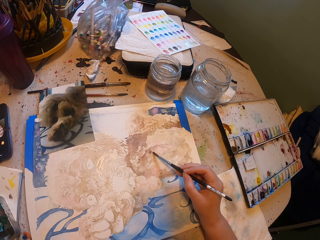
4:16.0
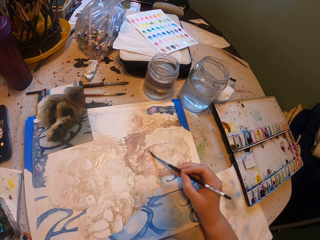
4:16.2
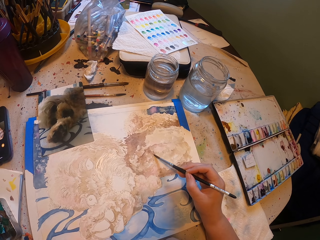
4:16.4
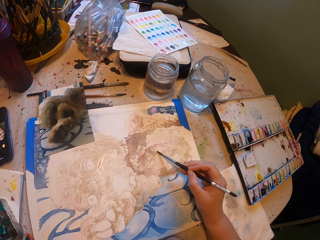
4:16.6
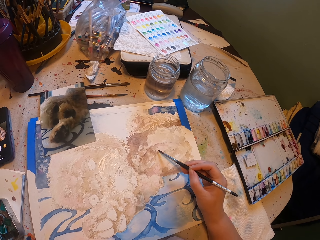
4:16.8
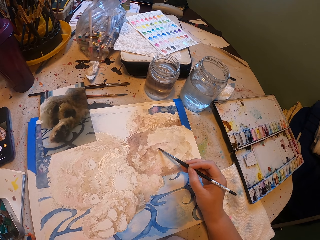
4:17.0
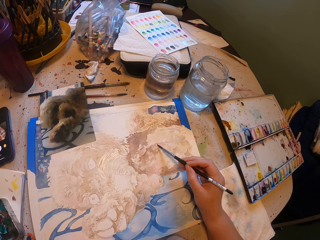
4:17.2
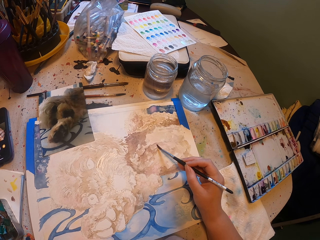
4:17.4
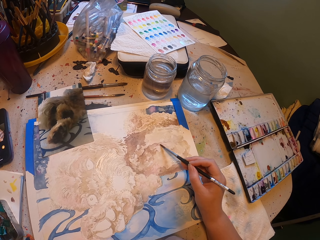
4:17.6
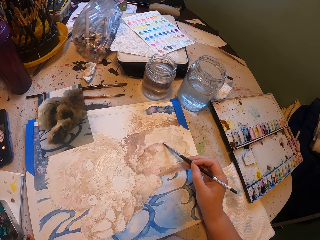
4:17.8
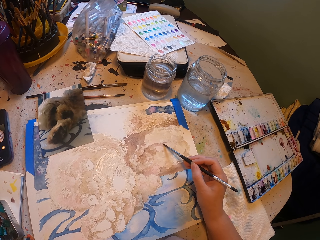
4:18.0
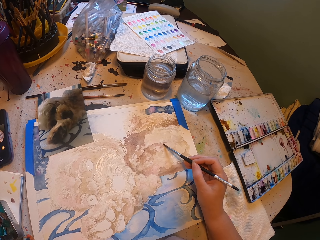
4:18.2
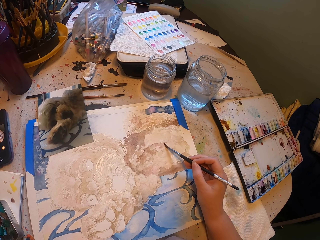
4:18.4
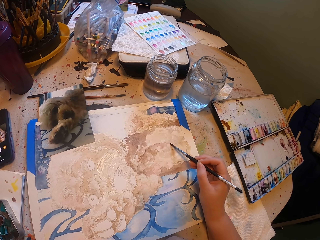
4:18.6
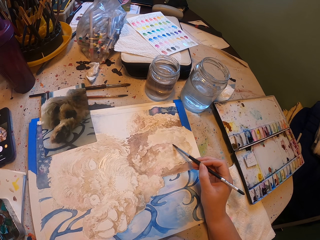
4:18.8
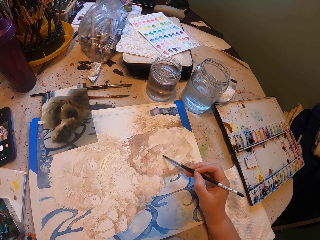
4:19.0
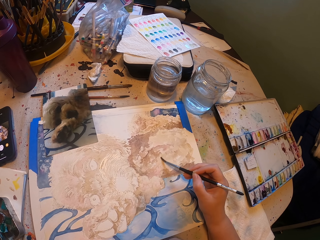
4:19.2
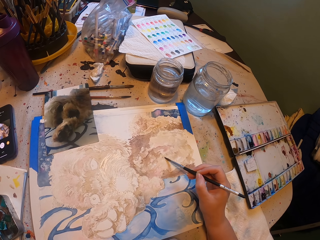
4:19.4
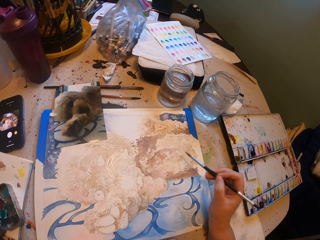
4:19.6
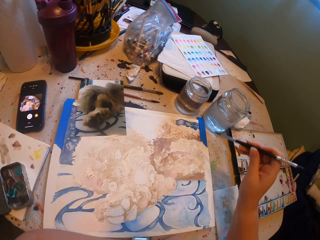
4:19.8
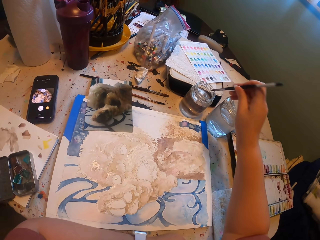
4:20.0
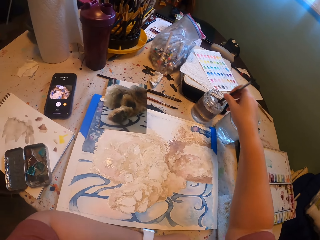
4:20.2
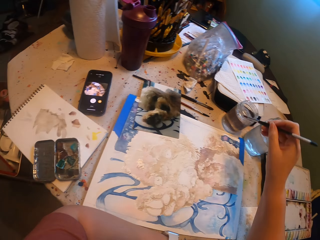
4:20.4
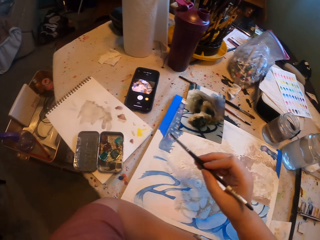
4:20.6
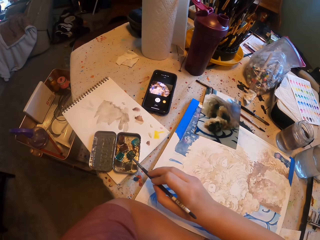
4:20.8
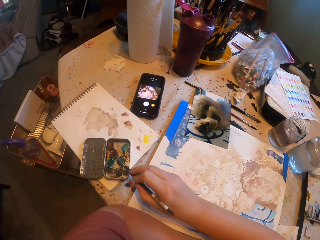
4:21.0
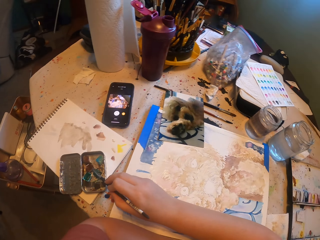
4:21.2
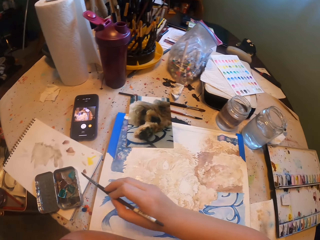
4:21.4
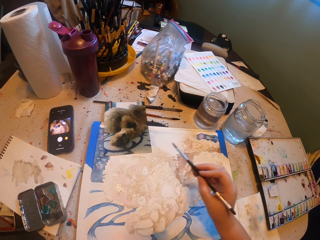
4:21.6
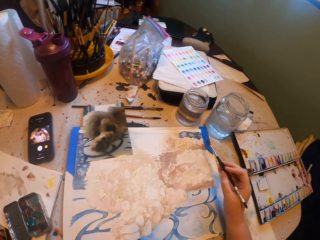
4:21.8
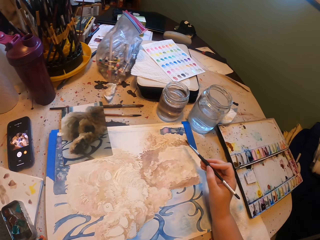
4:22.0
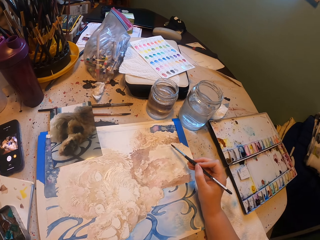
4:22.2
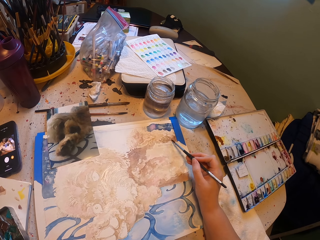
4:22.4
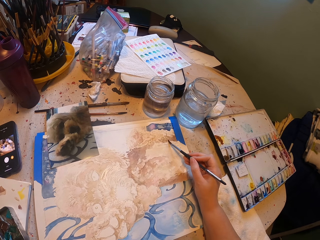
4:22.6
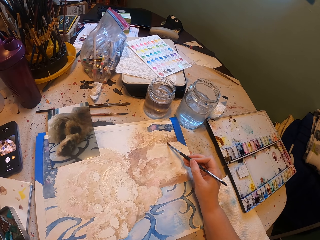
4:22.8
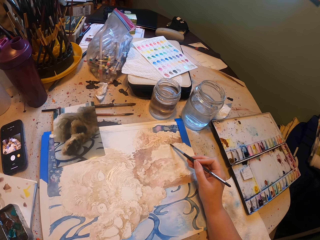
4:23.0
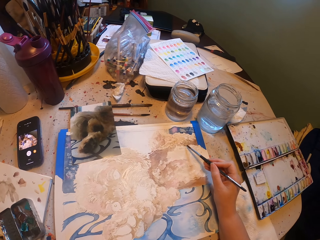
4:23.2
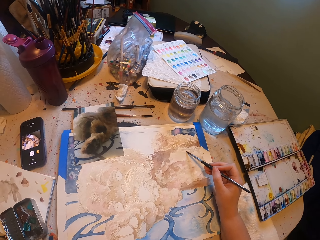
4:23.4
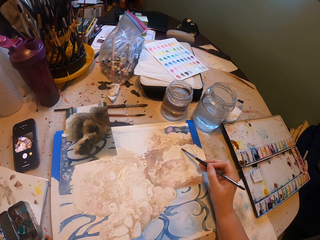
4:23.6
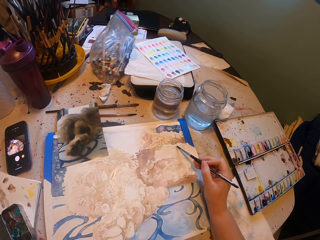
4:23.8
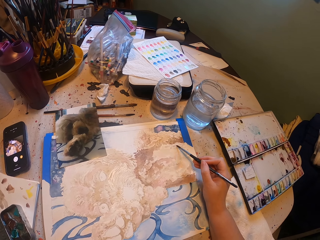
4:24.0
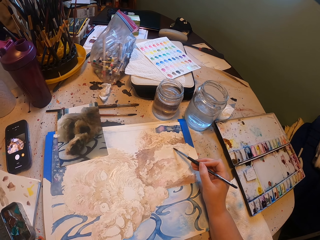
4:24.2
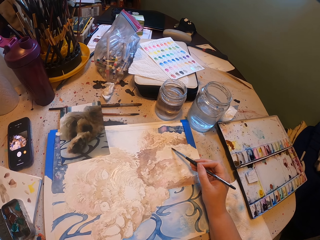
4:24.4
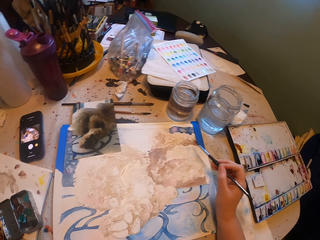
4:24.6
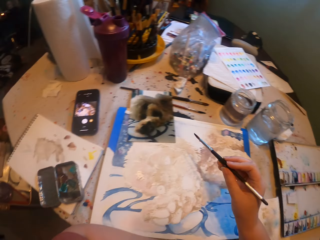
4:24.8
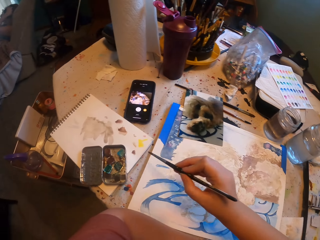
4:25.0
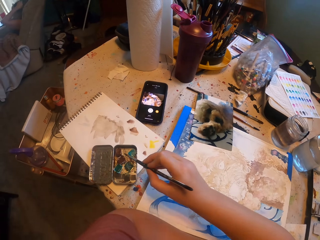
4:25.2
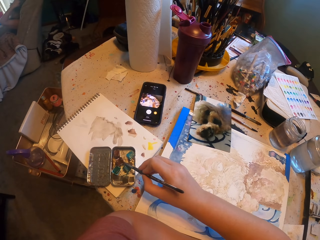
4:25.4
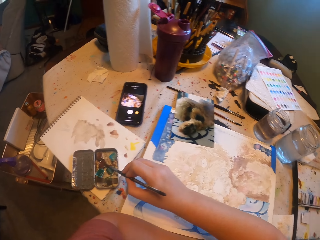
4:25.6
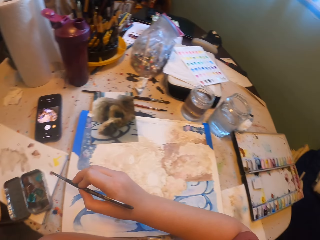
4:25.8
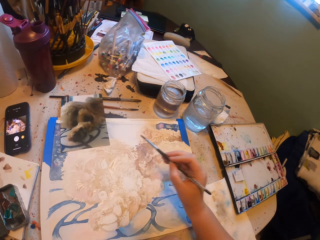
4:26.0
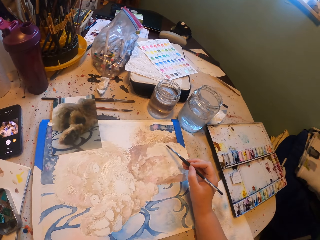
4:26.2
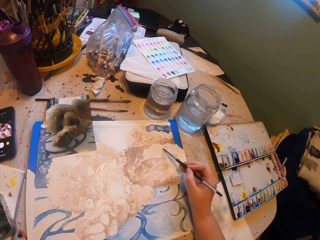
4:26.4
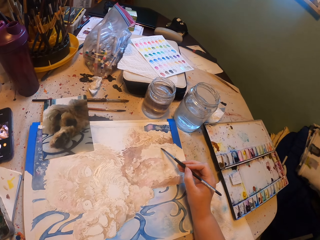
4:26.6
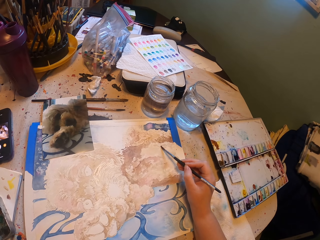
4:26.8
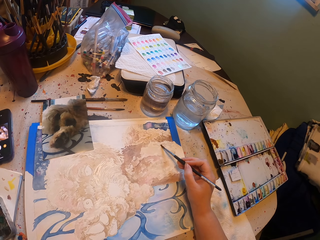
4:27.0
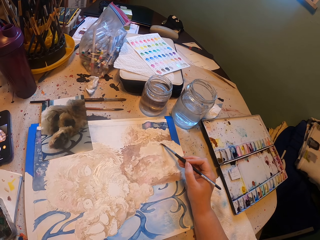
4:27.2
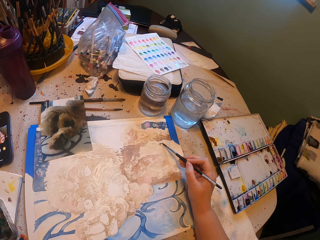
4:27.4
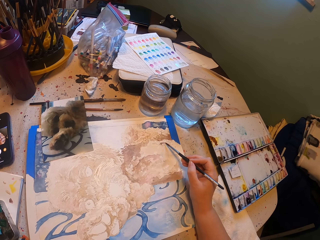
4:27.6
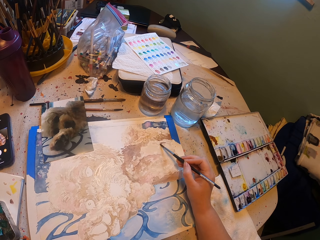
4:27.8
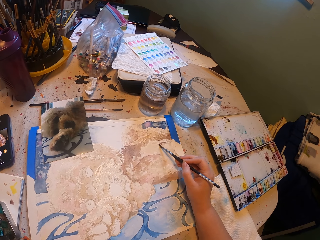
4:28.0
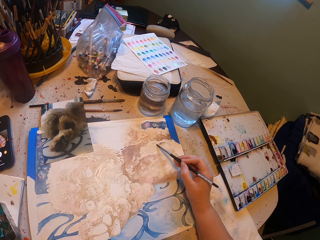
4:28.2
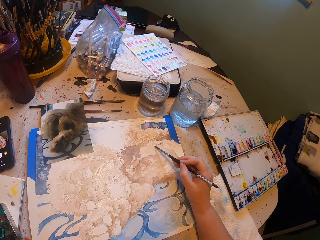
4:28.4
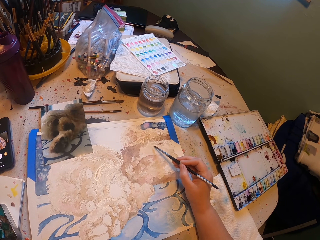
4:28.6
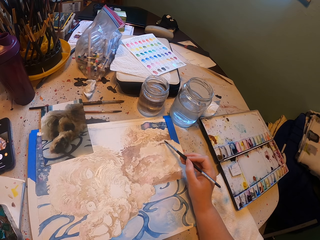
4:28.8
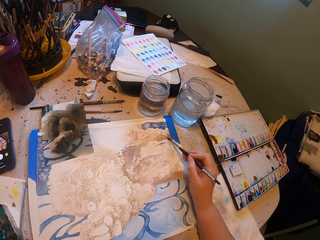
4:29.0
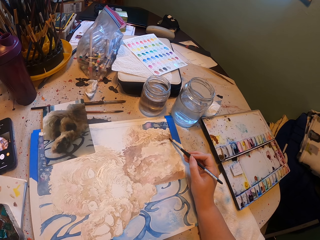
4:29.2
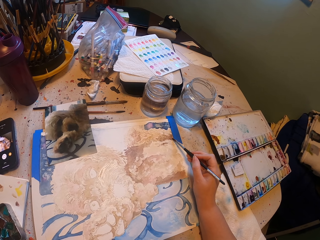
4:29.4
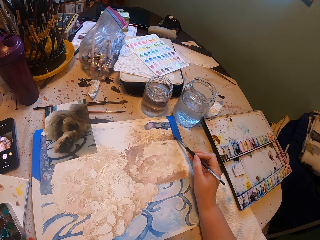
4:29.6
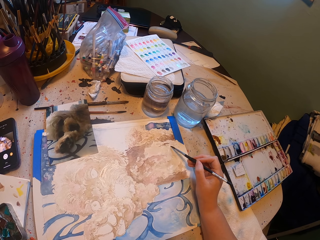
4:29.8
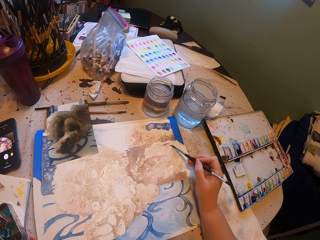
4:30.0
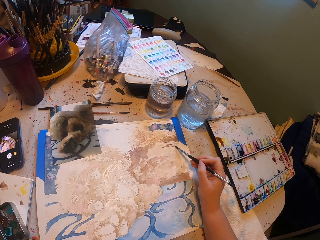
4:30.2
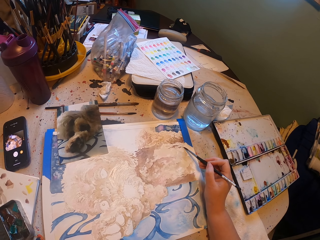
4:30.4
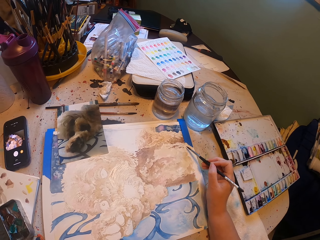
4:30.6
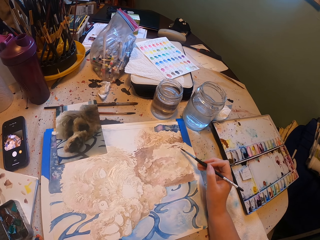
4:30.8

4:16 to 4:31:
The camera wearer wets the paintbrush in water. They dip the paintbrush in the paint. They draw the portrait. They dip the paintbrush in the paint. They draw the portrait.

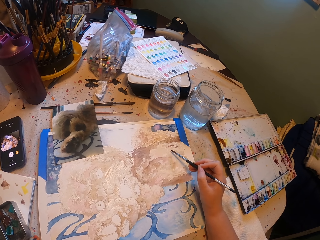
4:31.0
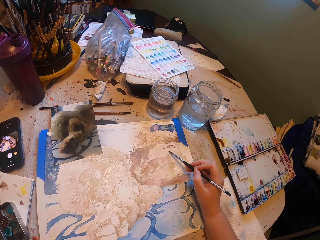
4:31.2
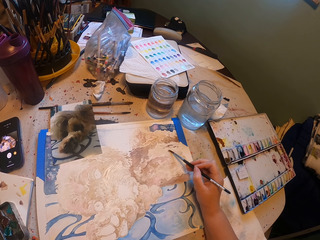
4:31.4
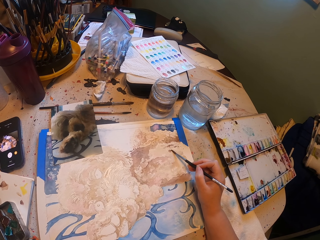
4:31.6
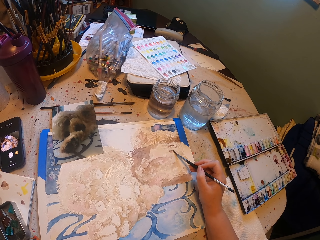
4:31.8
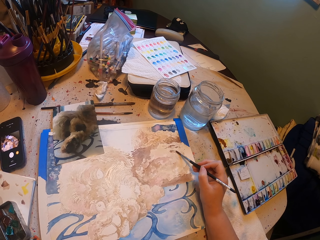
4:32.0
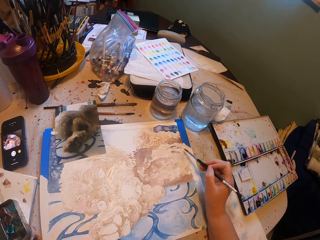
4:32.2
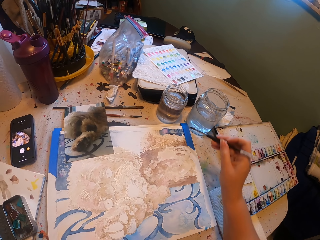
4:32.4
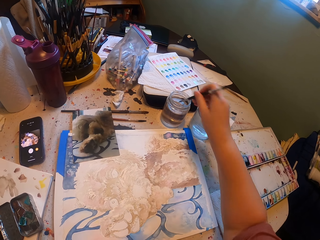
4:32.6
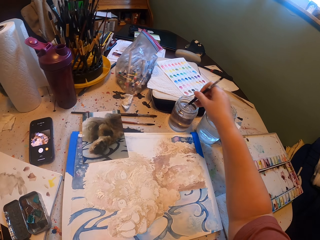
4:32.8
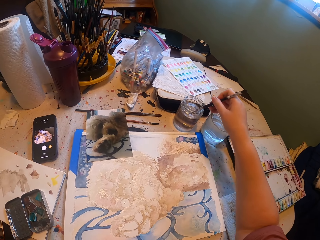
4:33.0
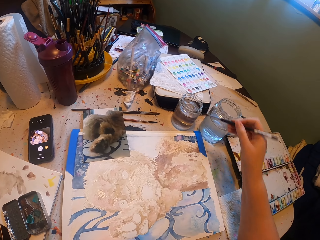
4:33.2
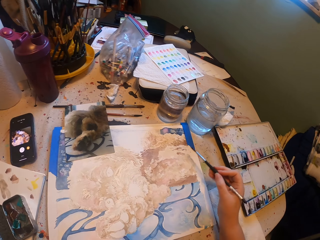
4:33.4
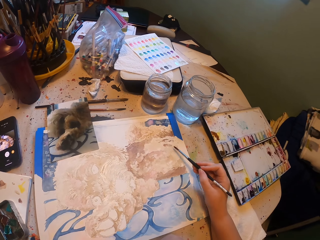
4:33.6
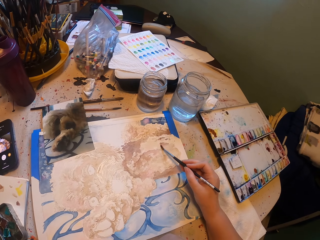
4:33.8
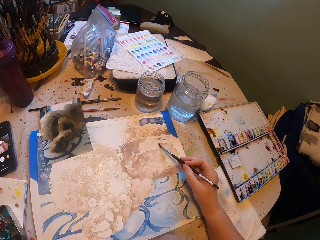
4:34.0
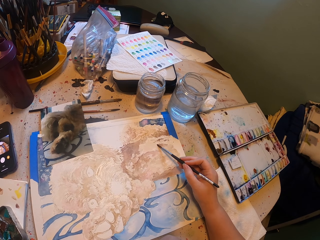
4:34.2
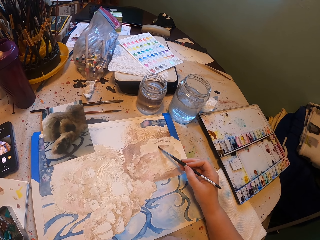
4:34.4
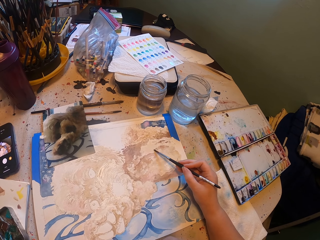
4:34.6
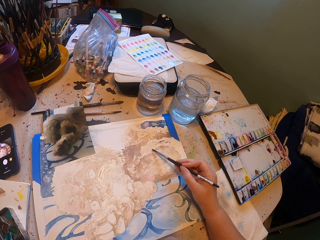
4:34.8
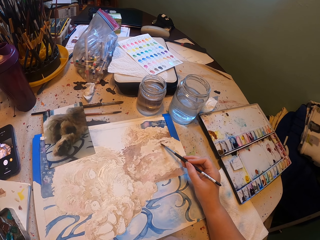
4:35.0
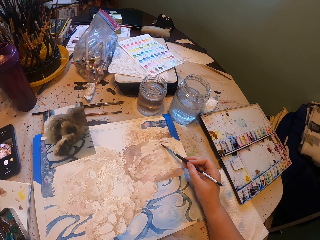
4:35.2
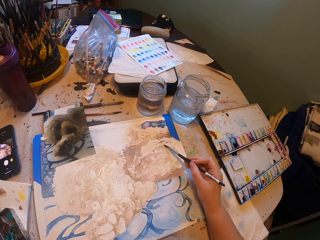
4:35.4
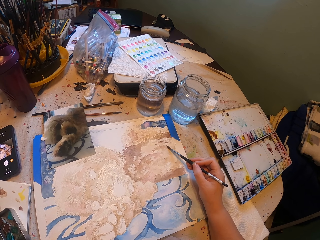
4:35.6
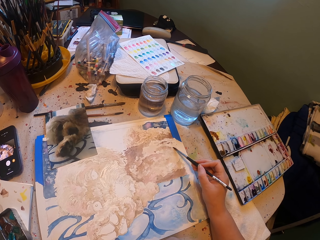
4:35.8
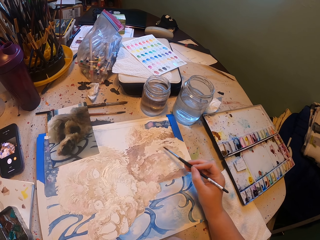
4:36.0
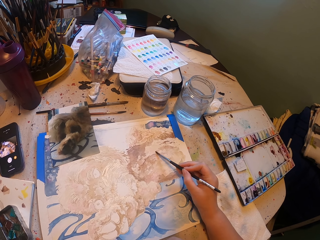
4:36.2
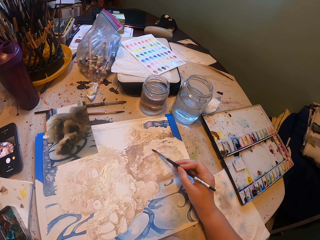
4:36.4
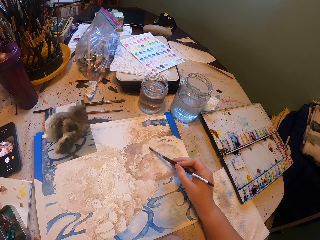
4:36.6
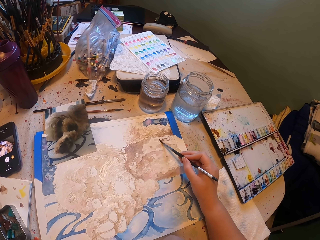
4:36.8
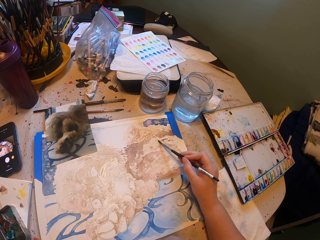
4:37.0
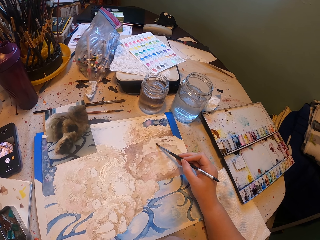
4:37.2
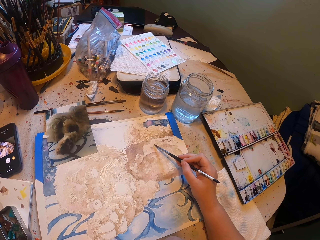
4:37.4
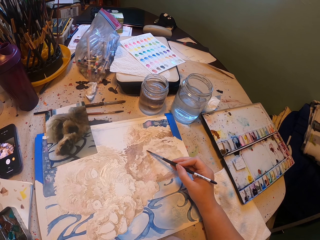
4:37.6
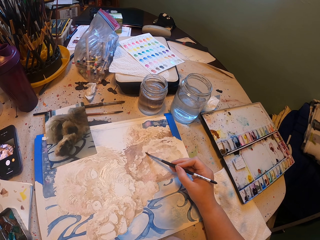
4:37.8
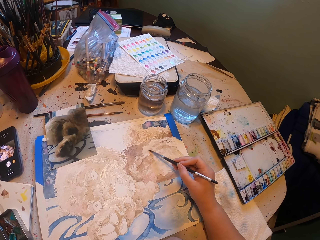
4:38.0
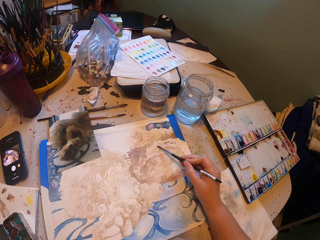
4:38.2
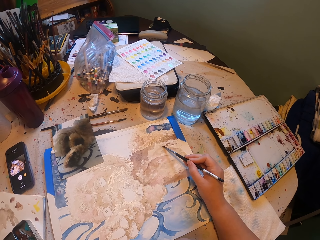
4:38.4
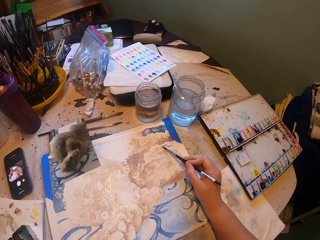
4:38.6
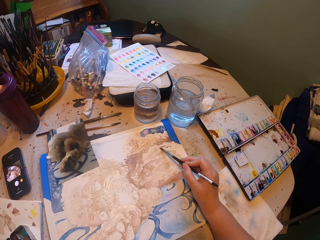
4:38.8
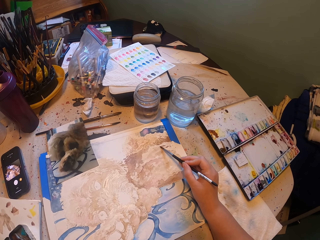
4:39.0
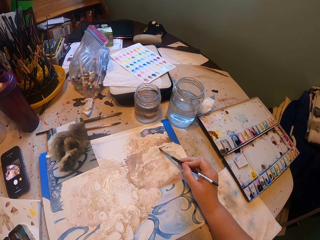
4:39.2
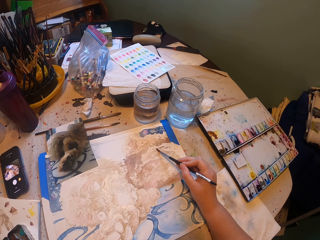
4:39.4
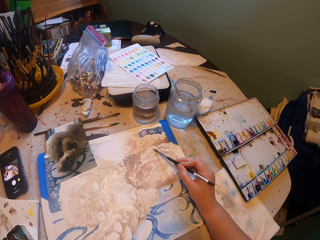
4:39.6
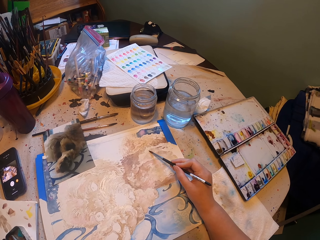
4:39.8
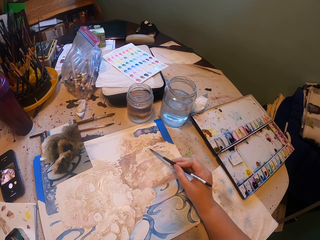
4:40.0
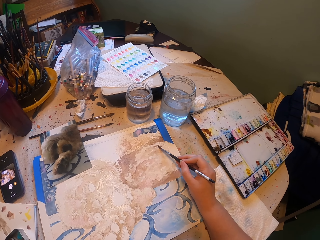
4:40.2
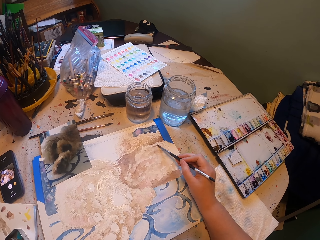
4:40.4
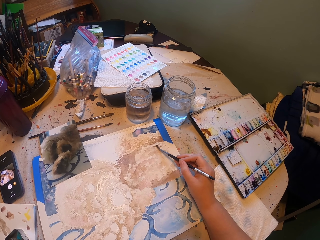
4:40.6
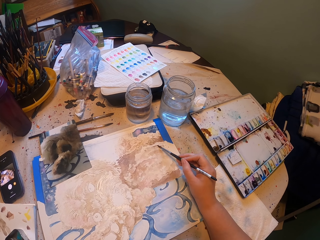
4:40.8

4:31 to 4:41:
The camera wearer wets the paintbrush in water. They draw the portrait.
